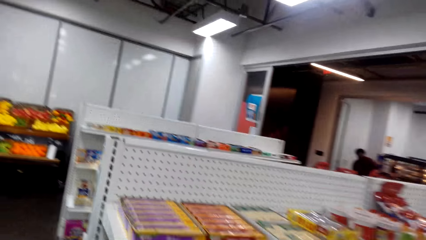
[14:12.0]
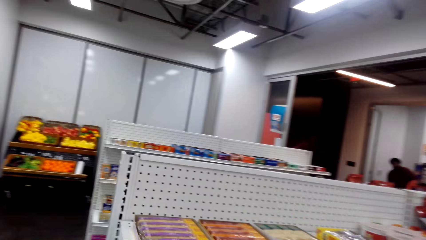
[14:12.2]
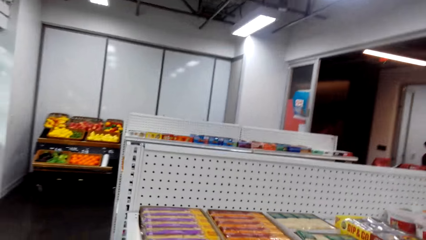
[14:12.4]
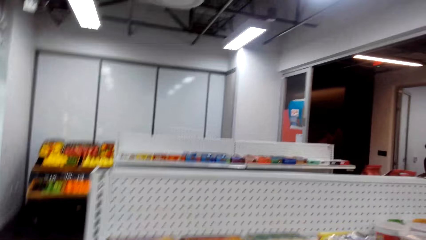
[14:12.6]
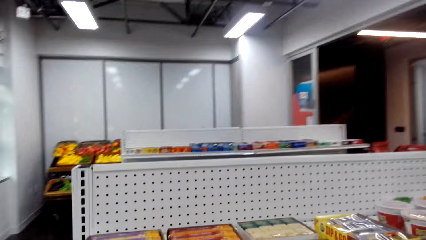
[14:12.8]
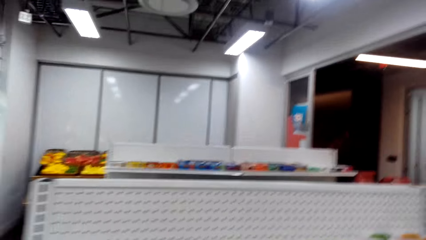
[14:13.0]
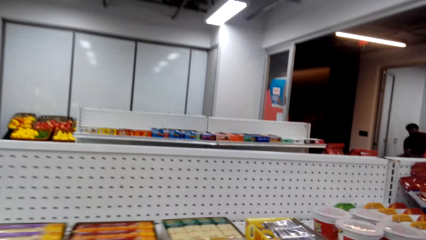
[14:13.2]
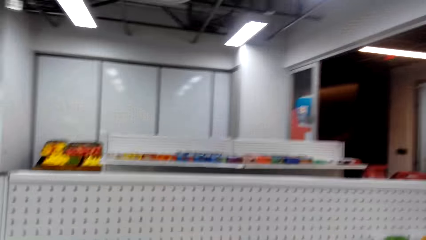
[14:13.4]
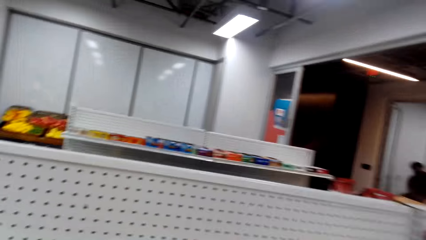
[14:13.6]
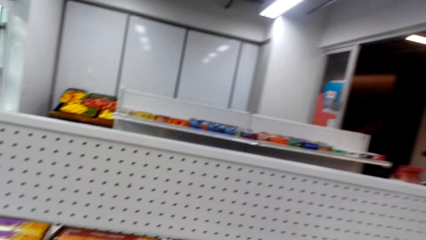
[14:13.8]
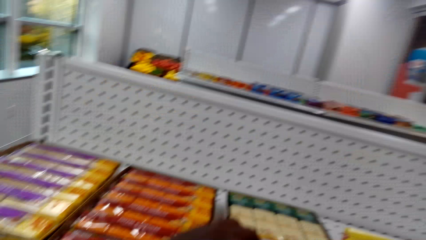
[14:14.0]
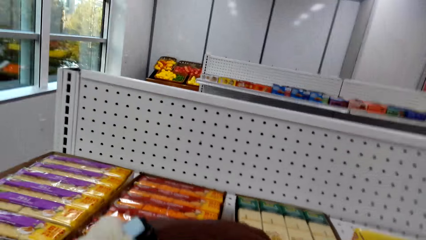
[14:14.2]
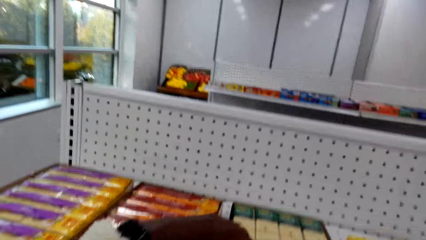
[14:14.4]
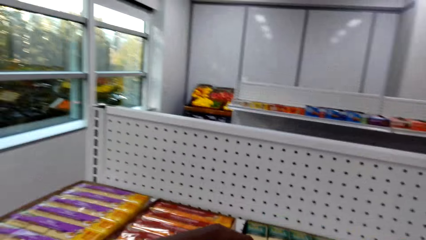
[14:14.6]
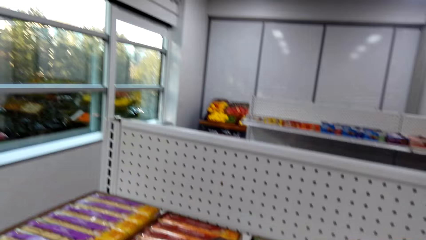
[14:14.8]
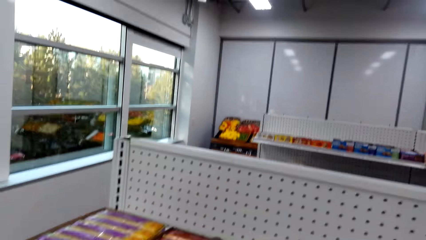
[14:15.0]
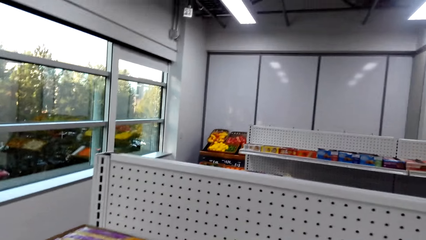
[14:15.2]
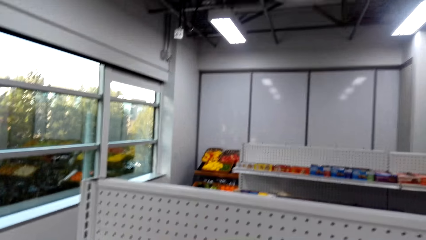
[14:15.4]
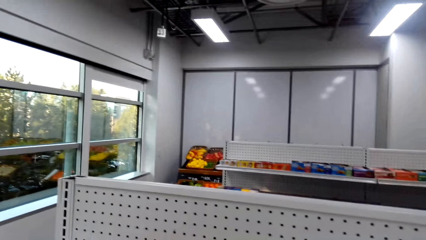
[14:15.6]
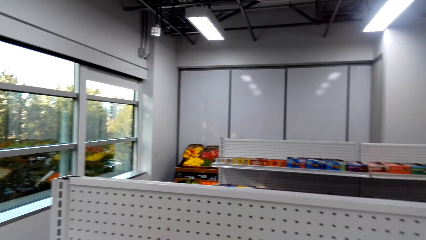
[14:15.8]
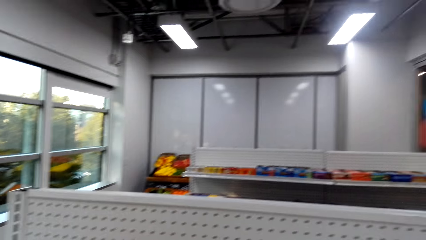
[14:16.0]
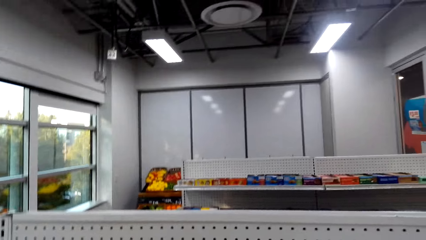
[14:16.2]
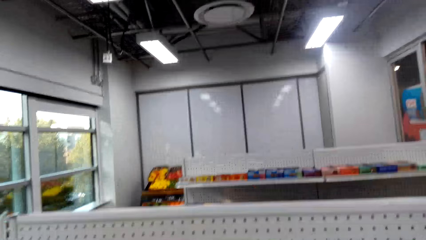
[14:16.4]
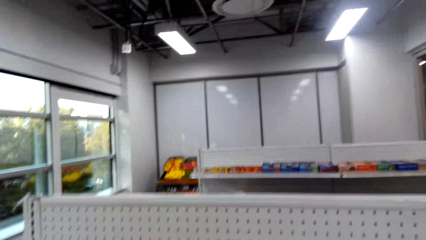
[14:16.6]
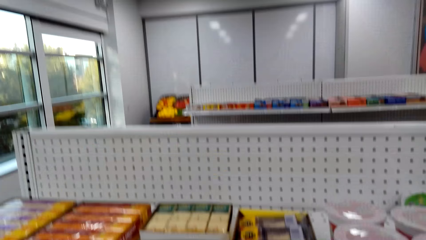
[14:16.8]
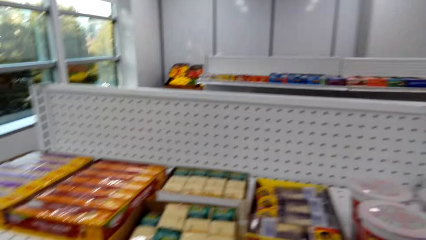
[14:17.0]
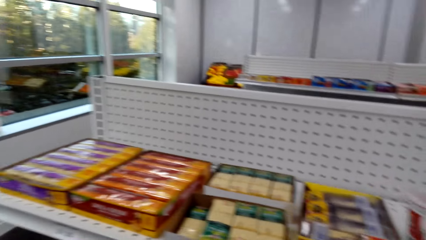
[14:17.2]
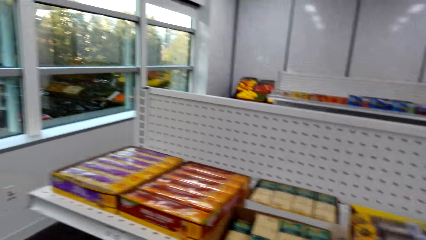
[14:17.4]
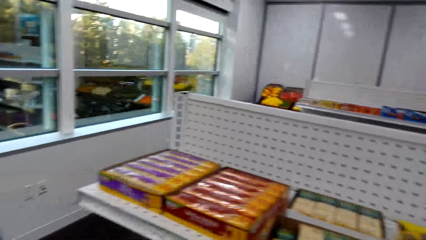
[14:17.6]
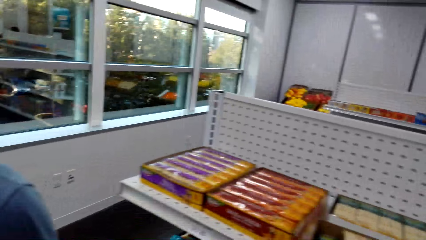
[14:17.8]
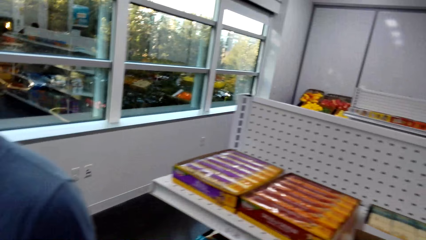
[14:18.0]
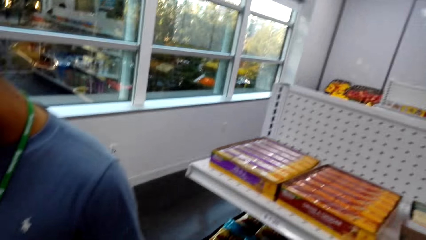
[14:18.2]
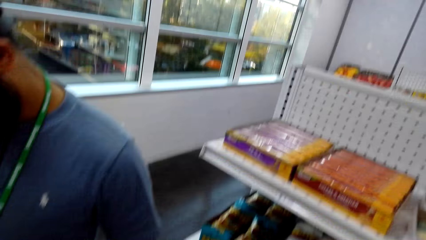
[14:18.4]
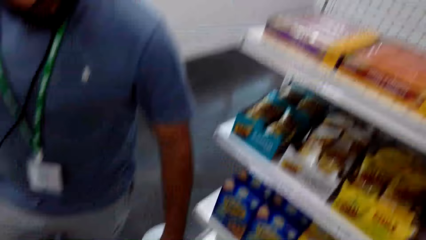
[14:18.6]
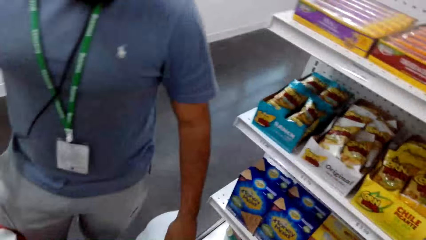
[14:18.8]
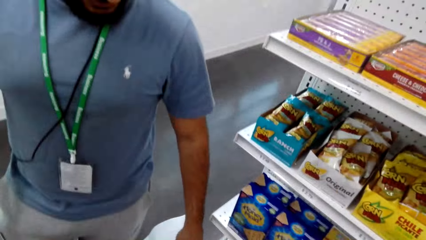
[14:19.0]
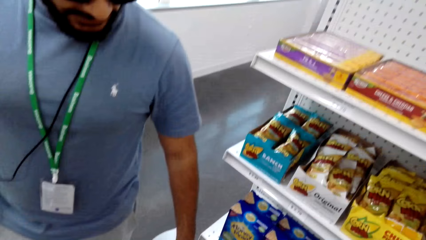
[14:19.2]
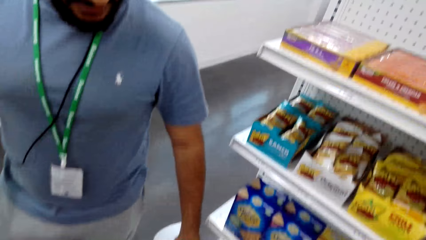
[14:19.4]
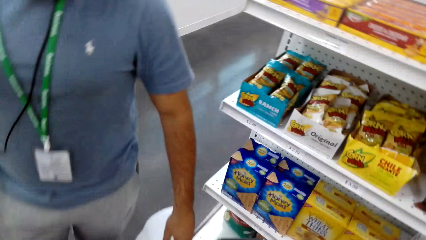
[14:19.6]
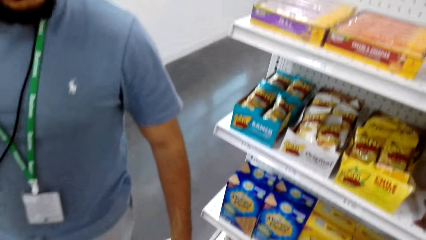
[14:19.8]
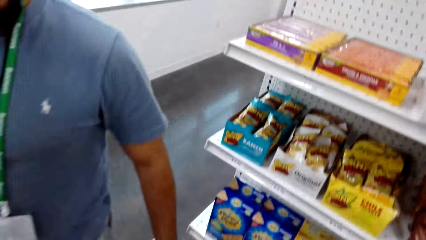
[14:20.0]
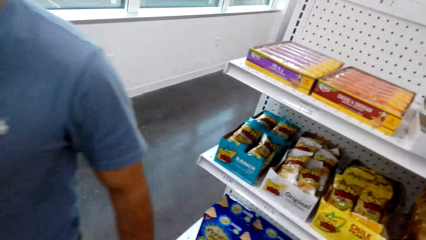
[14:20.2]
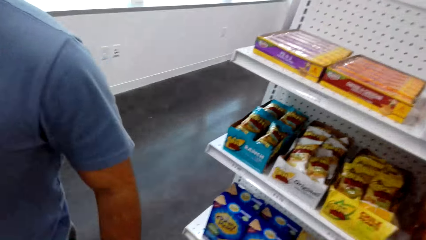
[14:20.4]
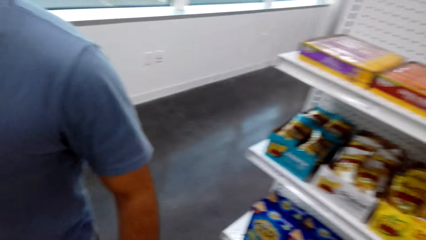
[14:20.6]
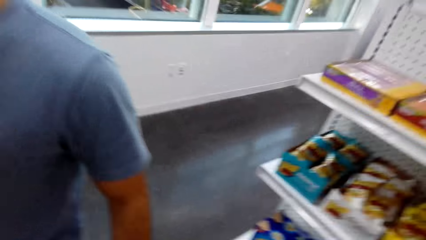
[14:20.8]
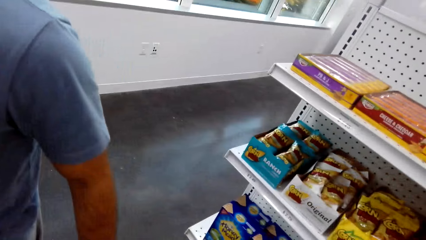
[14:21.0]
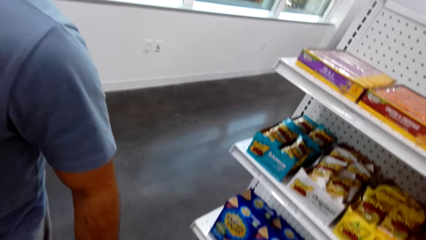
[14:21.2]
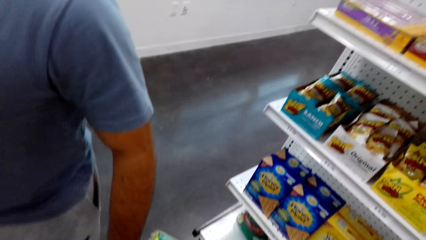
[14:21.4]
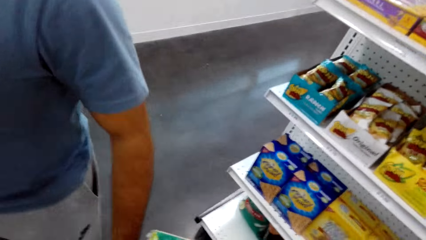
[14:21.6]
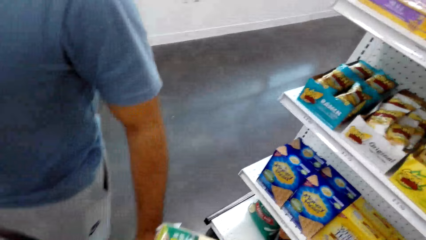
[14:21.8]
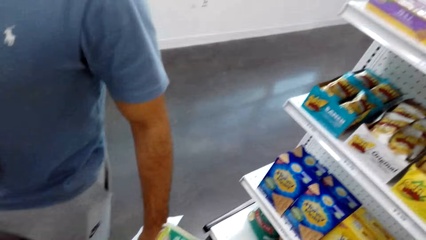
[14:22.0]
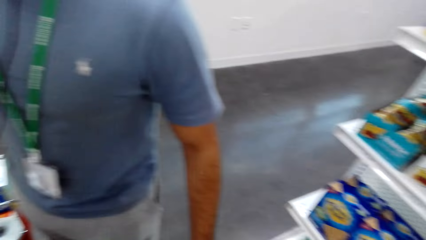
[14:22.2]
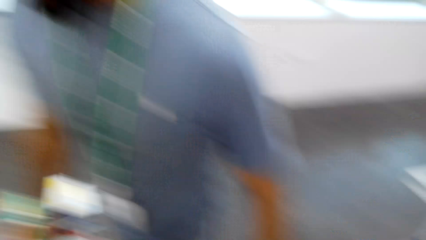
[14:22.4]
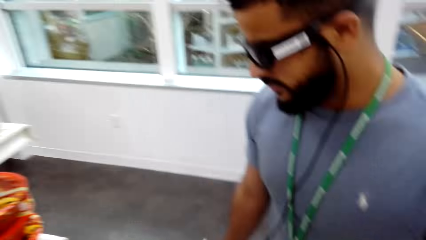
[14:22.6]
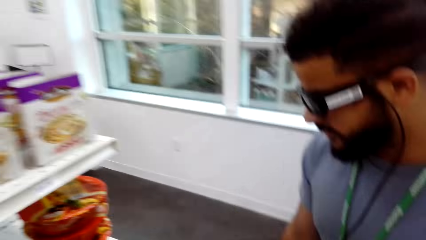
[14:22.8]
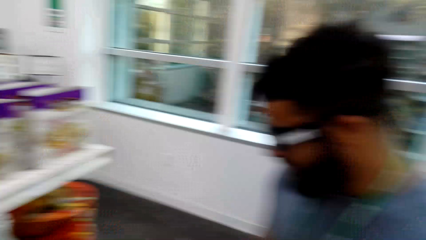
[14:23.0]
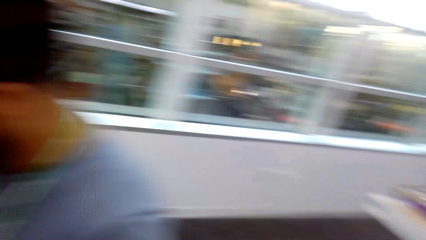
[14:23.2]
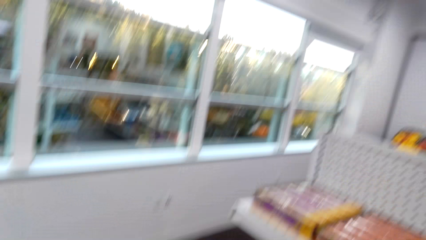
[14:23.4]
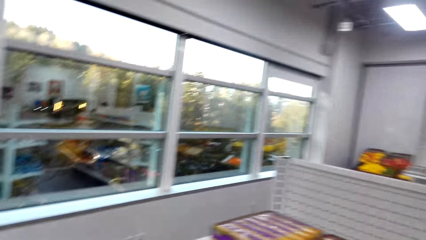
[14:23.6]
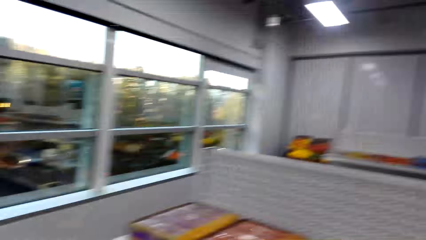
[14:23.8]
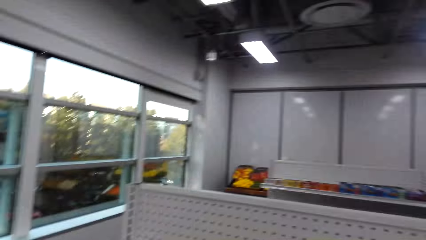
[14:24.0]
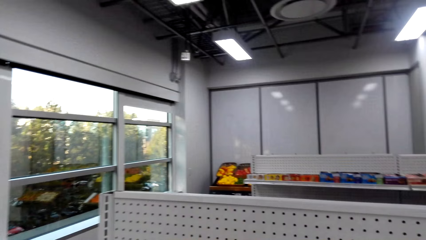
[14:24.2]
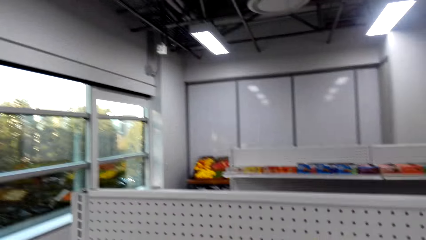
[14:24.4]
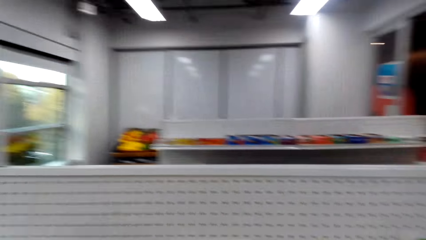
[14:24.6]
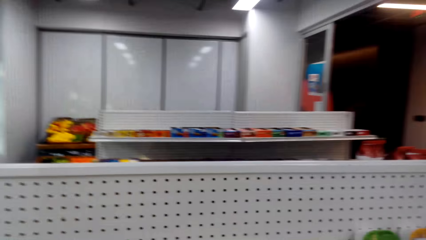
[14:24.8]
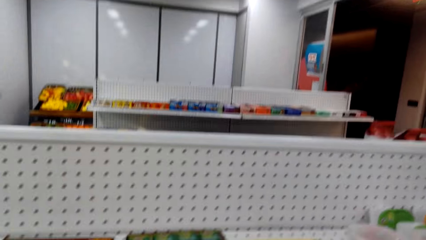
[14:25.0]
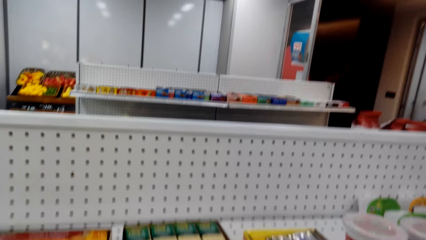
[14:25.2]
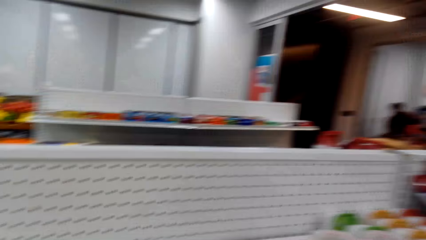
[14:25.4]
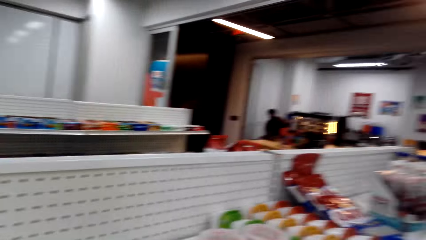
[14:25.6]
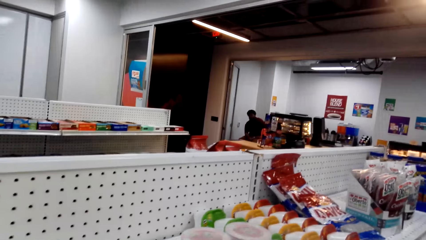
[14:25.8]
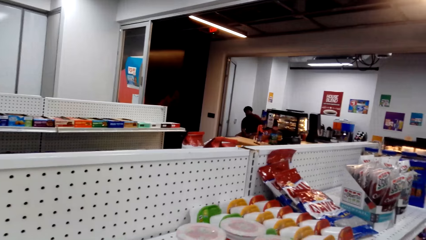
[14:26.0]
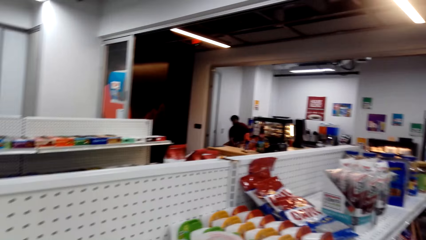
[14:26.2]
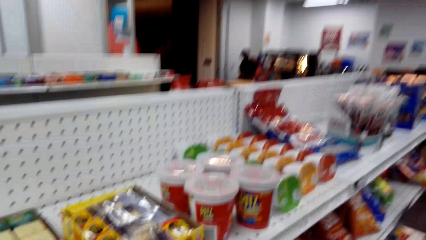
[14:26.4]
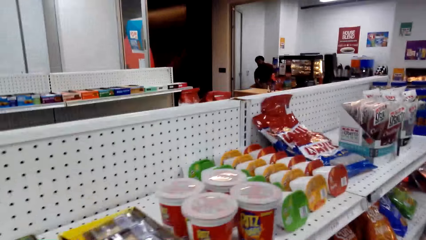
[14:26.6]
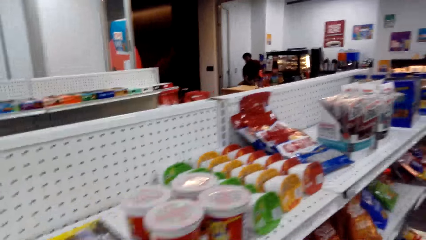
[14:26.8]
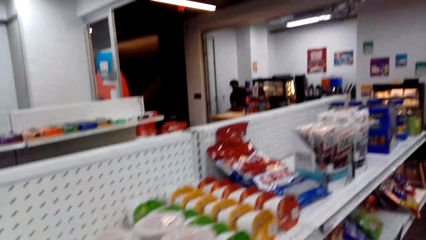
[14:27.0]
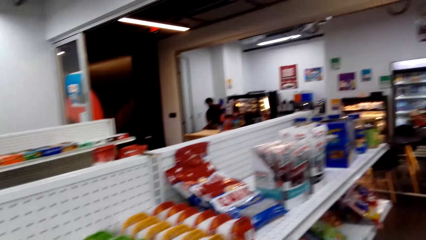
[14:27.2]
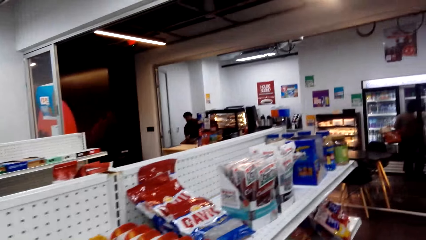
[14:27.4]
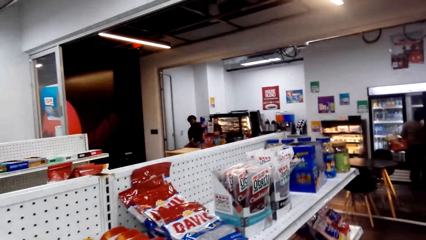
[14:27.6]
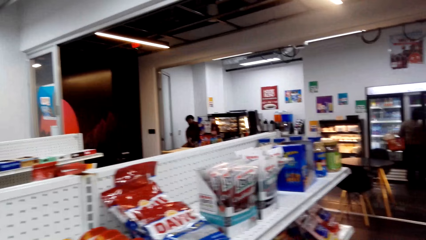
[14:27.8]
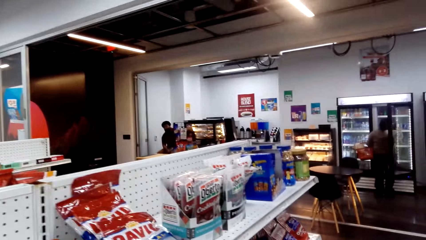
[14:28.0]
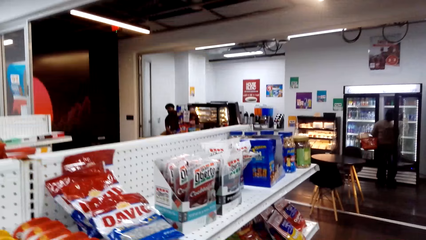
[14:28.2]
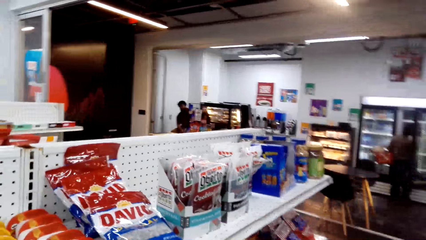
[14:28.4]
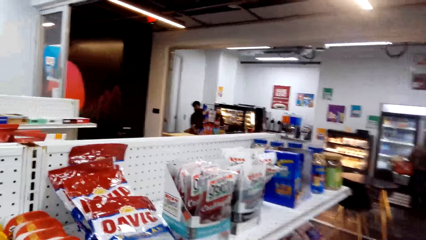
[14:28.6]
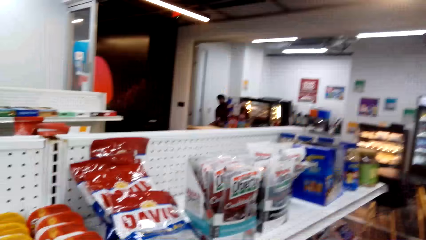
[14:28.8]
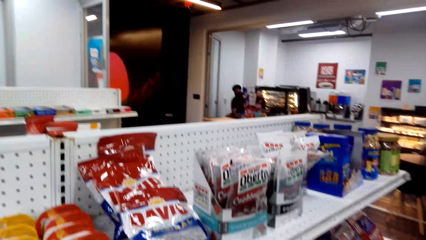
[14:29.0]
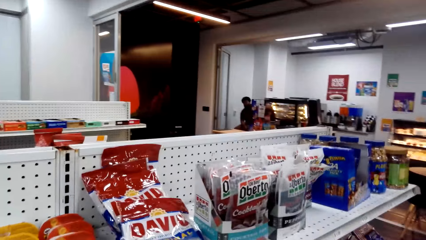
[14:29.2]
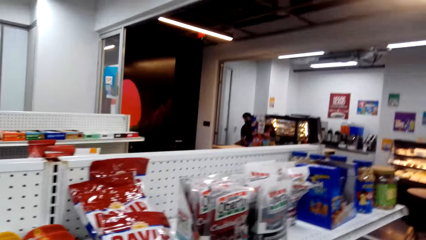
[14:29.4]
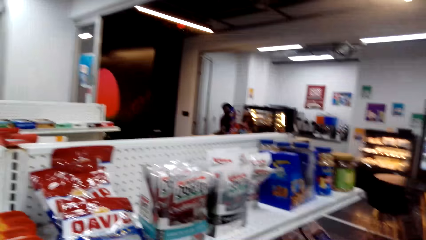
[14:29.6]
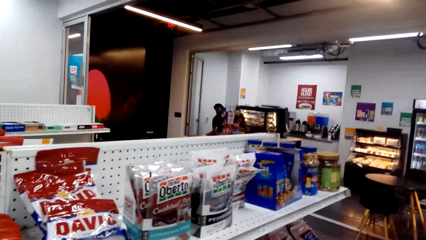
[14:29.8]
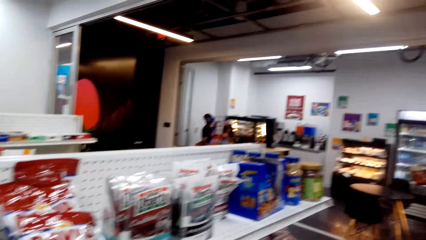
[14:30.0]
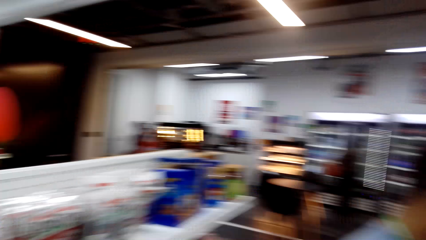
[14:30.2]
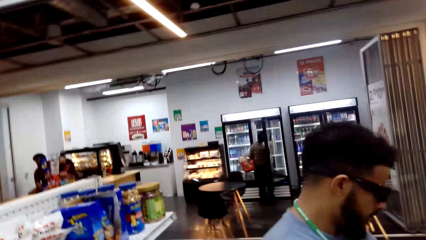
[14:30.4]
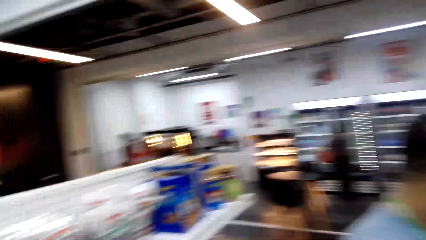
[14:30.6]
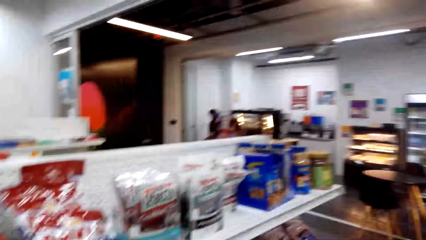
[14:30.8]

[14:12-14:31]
The camera wearer talks with the man. They do something. They talk with the man. The man stands in front of the camera wearer. The camera wearer looks around. They talk with the man. They walk in the supermarket.
